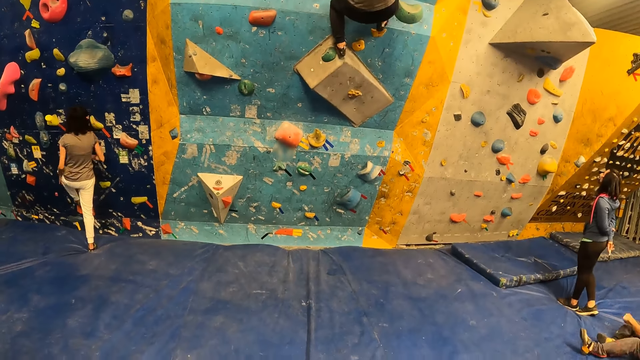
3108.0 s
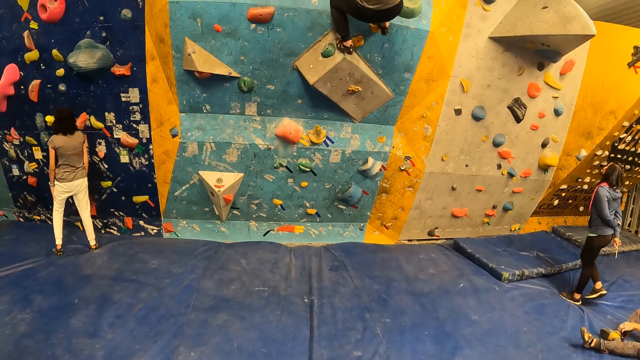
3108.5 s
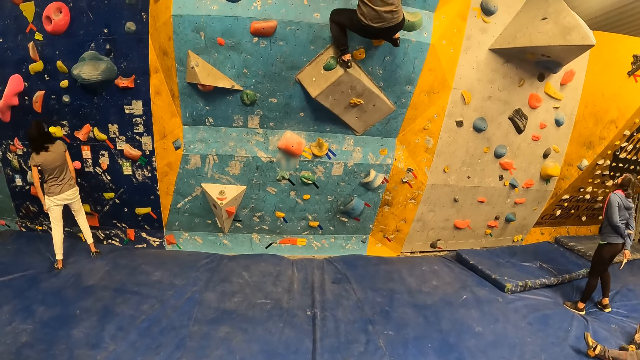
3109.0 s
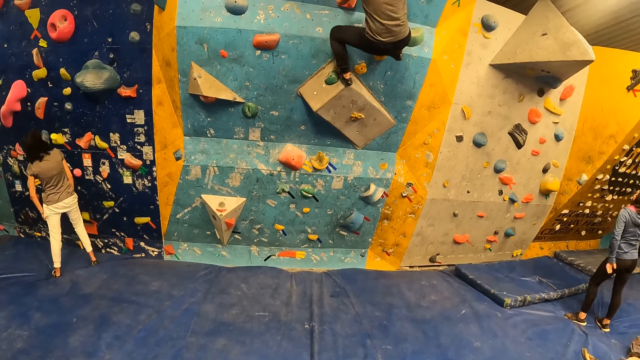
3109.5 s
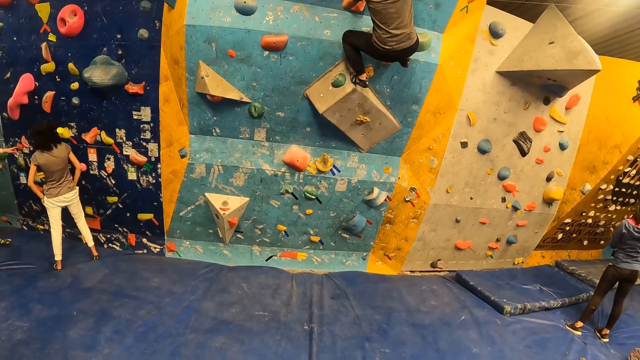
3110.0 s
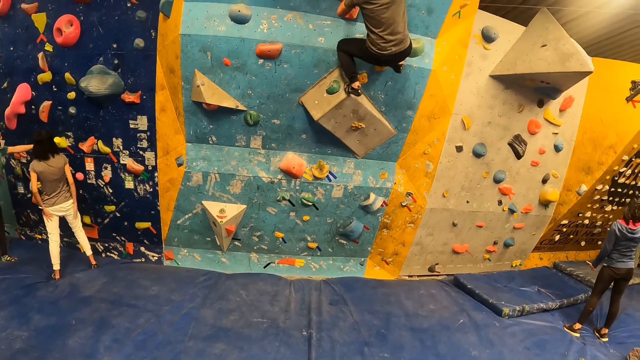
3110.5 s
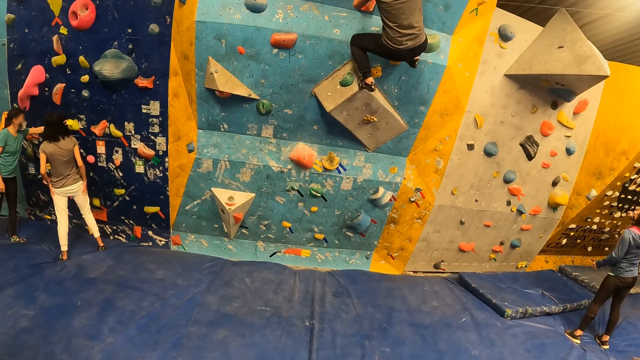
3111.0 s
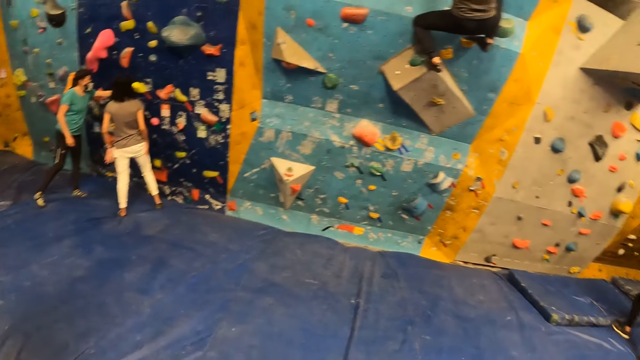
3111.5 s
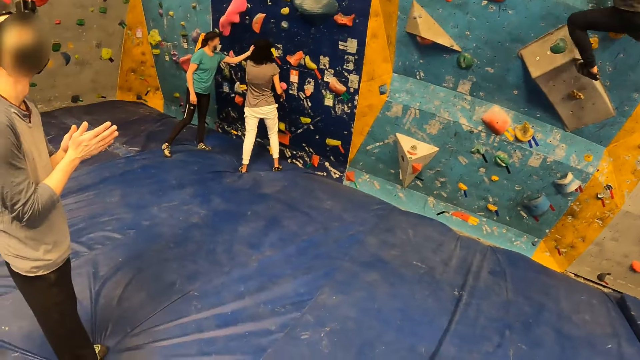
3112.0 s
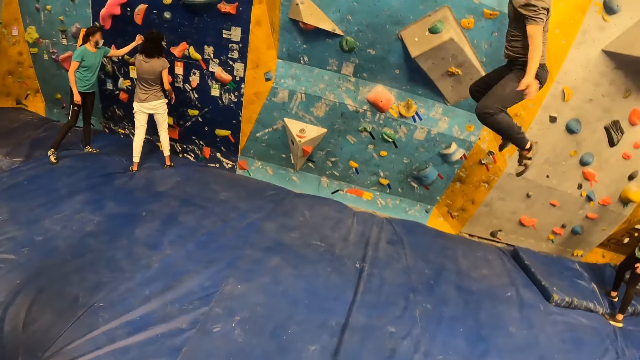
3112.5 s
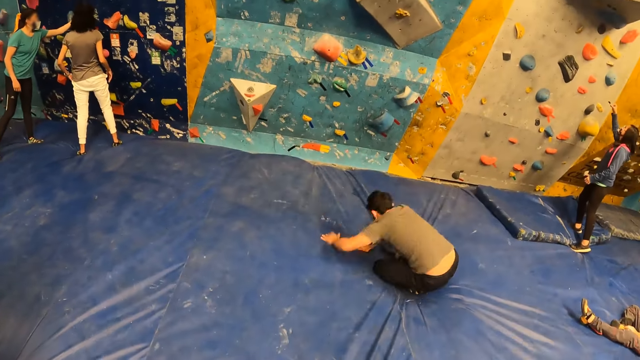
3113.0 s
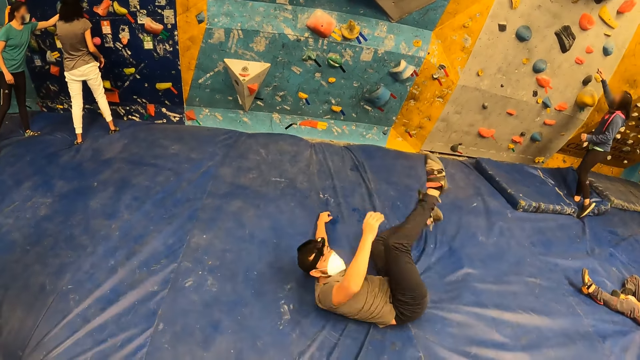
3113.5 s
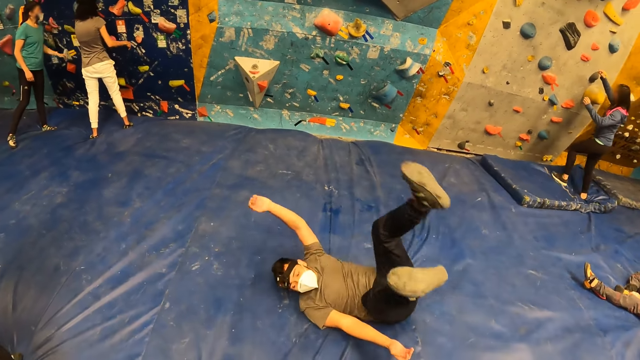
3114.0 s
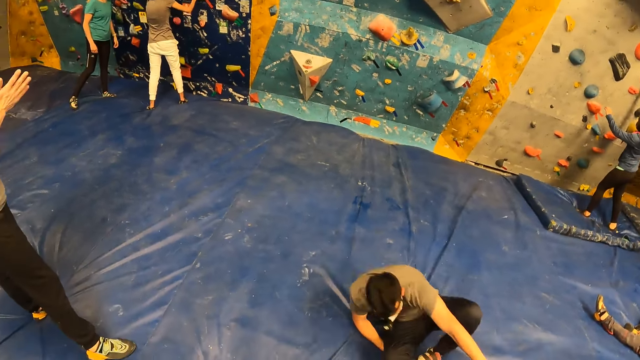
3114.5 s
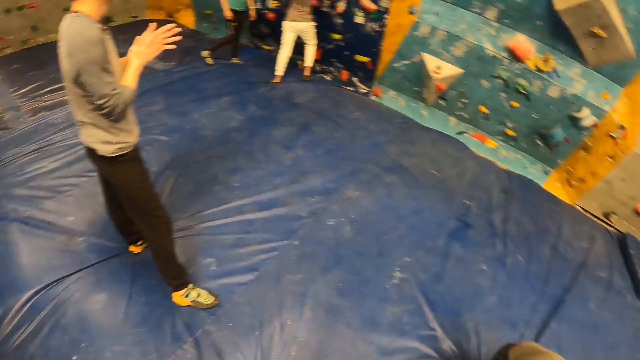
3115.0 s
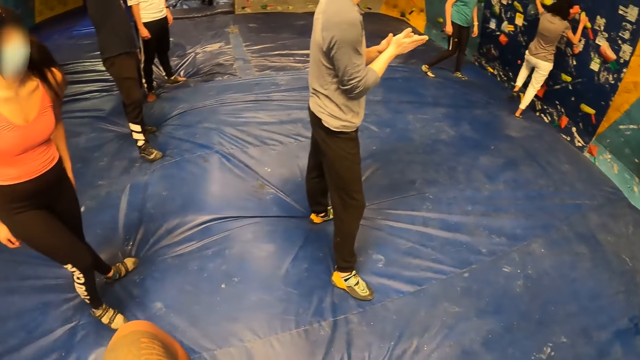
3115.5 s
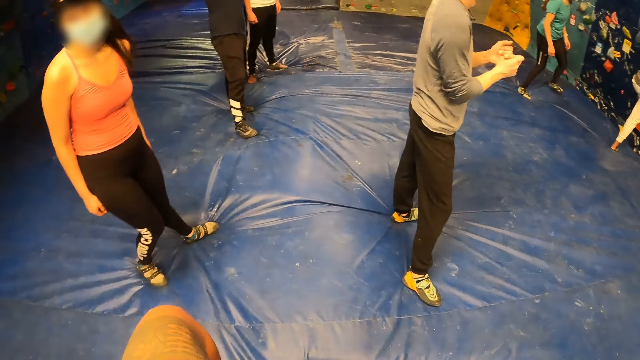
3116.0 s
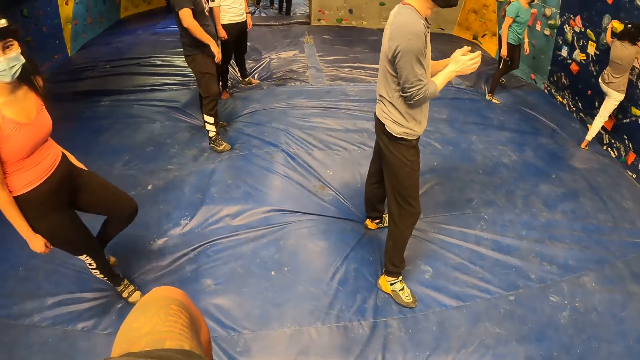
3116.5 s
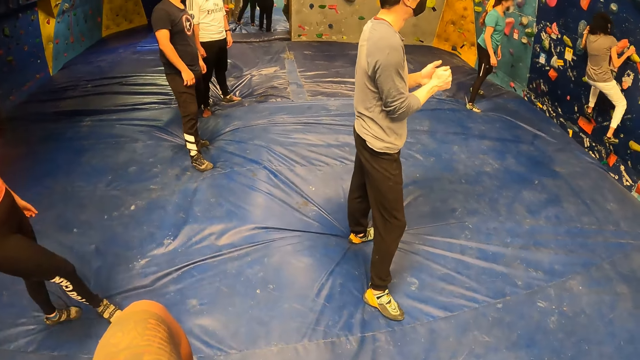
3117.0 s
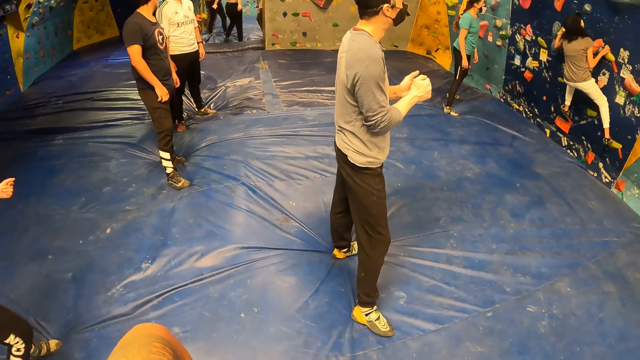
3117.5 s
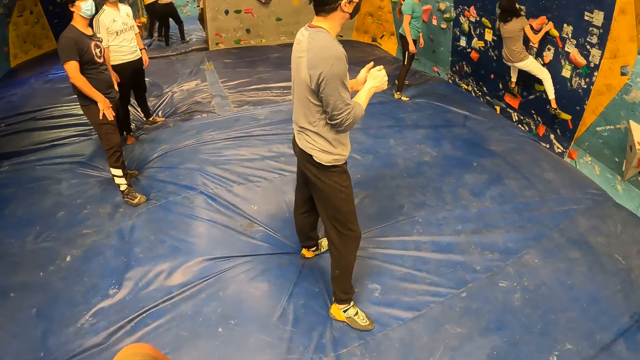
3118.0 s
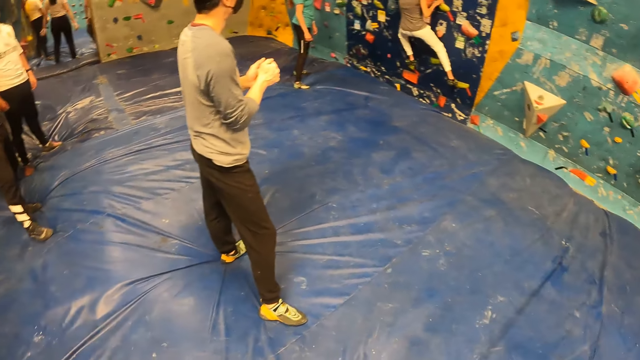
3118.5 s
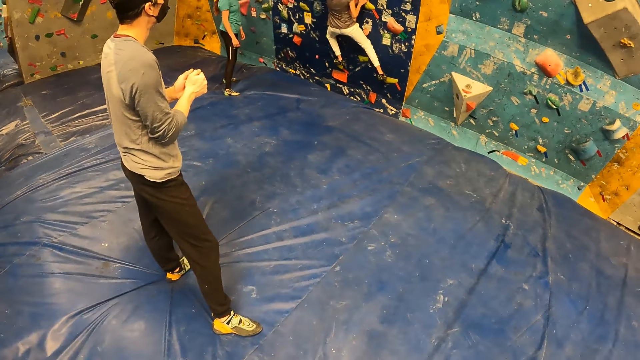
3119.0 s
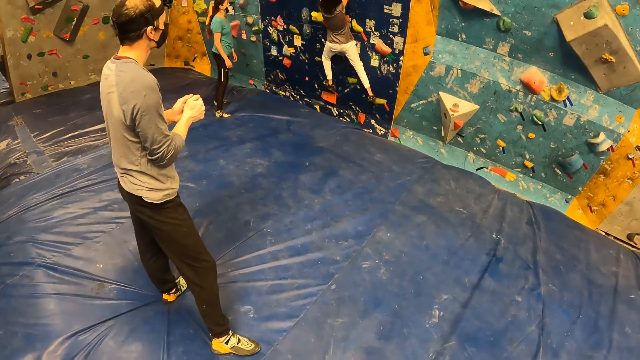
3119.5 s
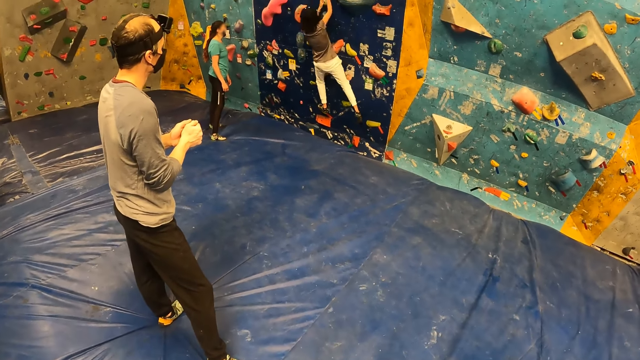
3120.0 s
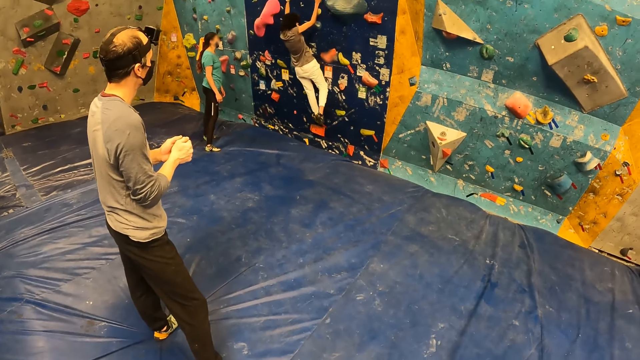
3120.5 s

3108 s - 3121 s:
The man falls from the bouldering wall. The woman touches the bouldering wall with both hands. The camera wearer turns around. The woman climbs the bouldering wall with both hands.

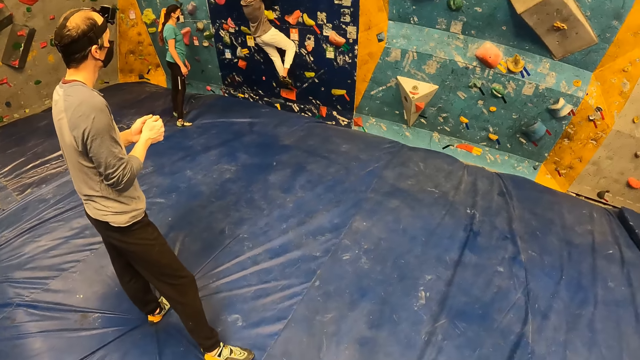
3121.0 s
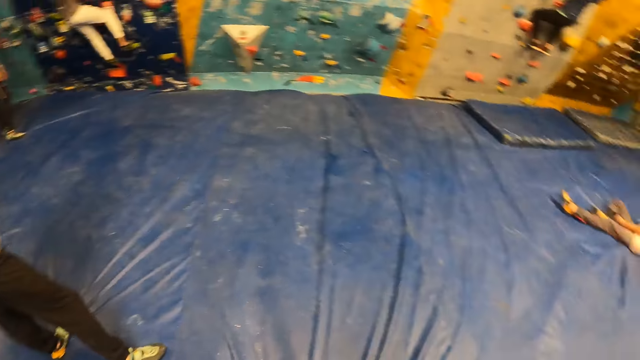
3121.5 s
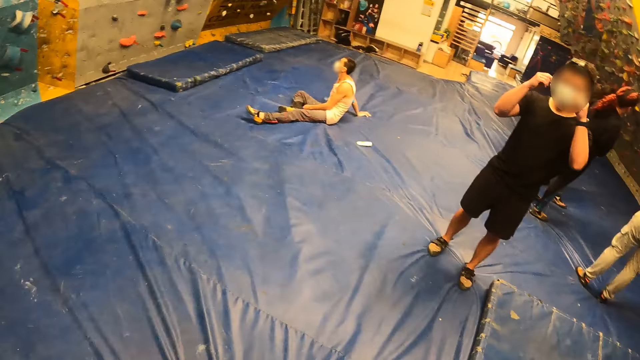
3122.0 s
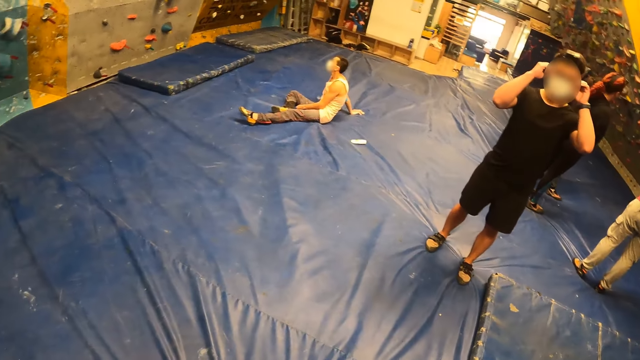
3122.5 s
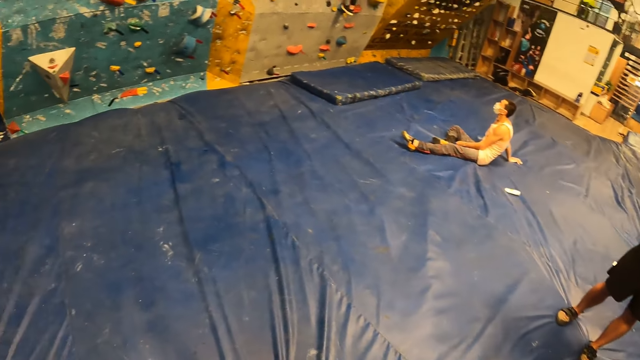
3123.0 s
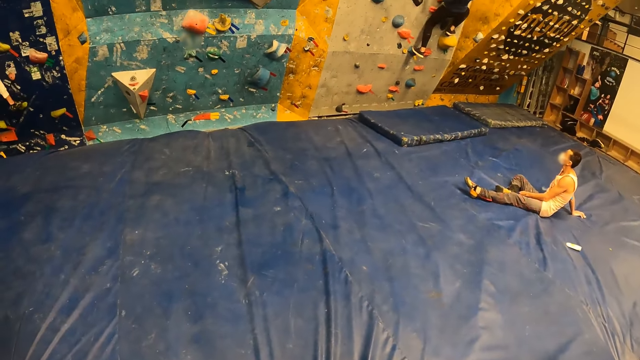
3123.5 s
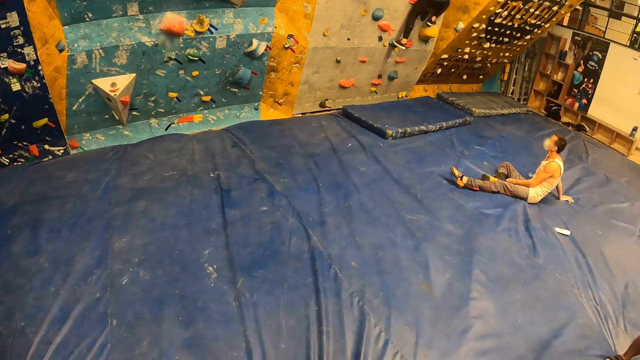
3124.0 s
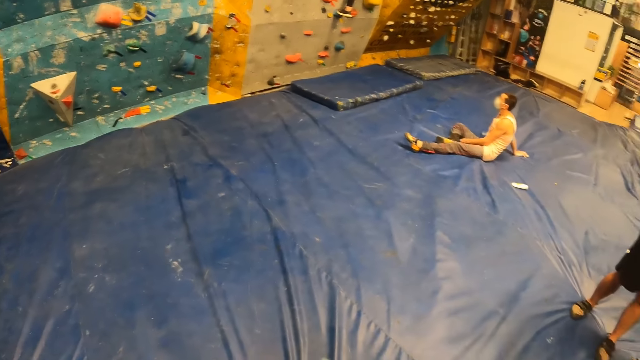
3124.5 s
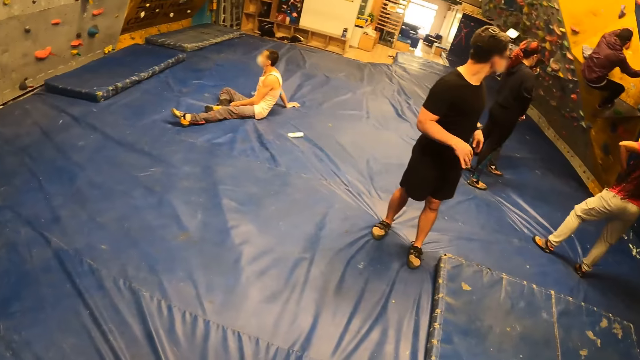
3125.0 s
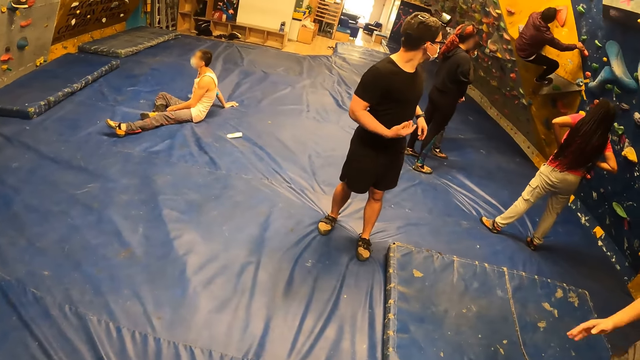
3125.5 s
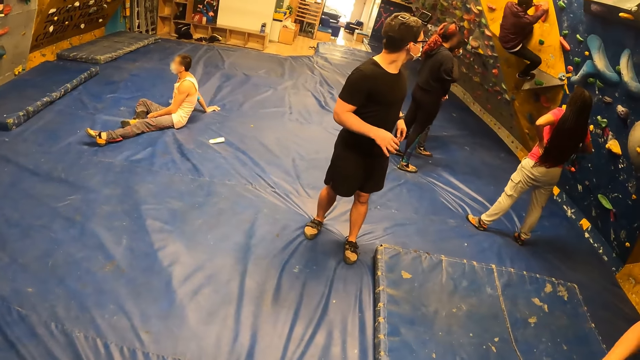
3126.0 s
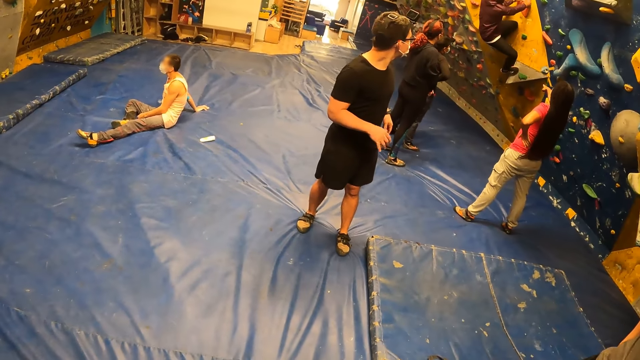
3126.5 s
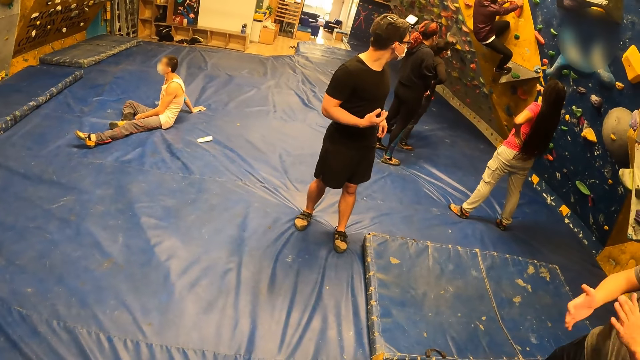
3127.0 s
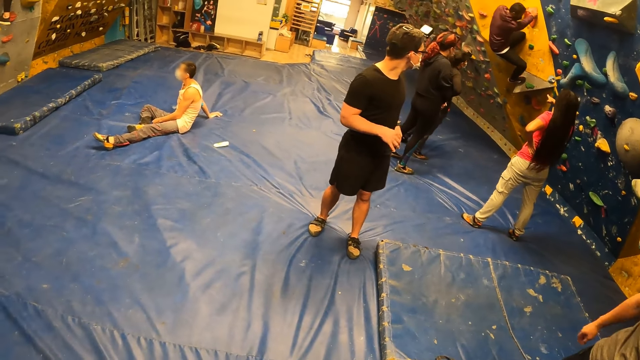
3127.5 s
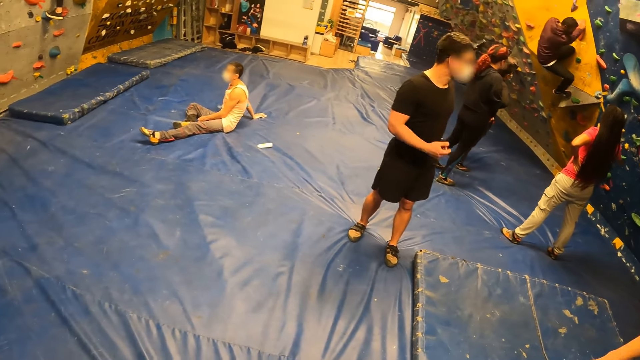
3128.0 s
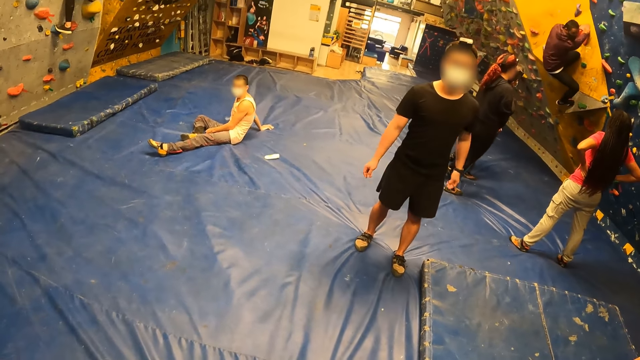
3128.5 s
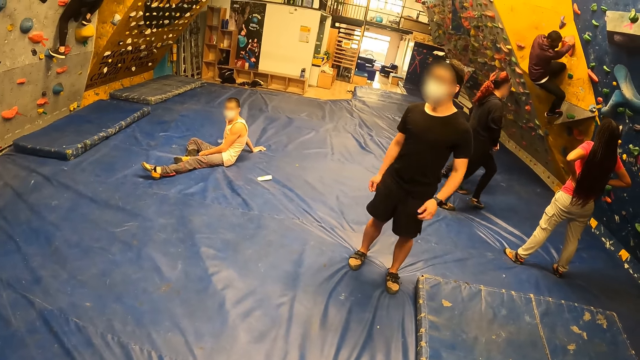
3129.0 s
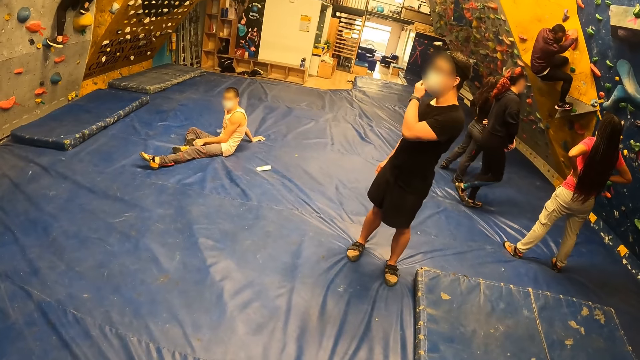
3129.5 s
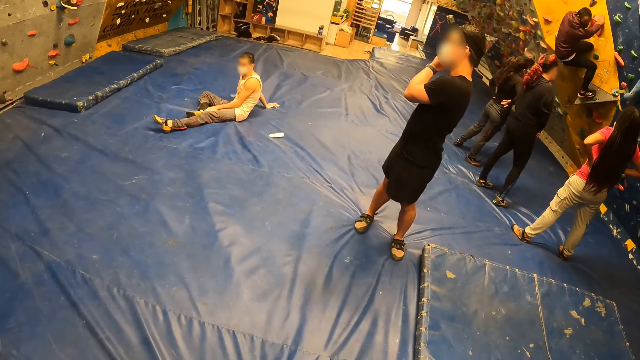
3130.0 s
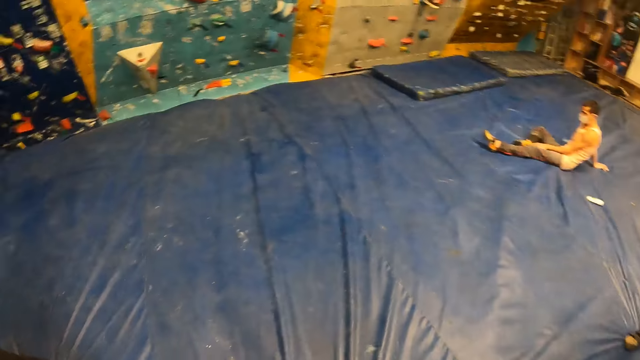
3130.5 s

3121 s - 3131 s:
The camera wearer turns around. A man climbs a bouldering wall with both hands.
